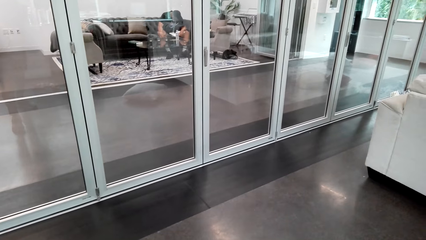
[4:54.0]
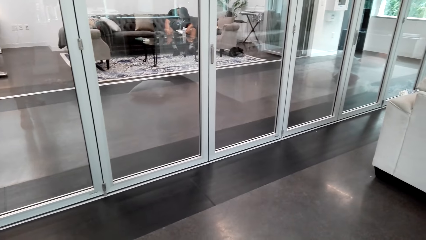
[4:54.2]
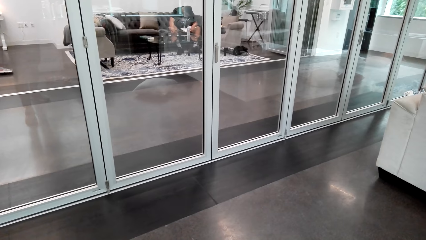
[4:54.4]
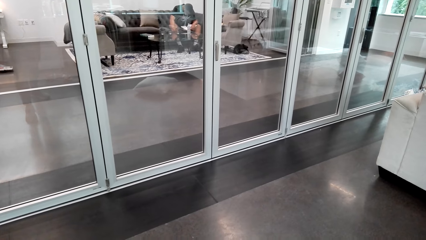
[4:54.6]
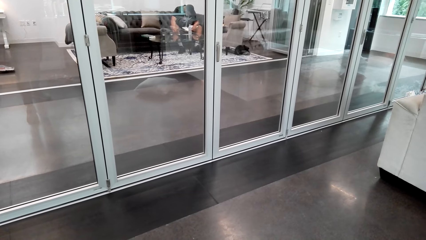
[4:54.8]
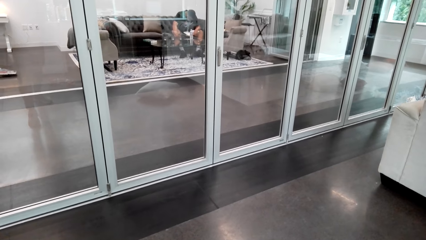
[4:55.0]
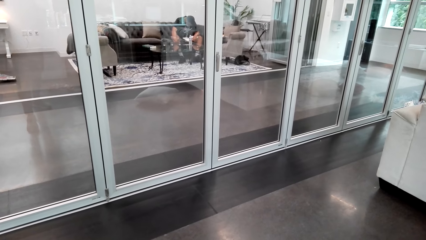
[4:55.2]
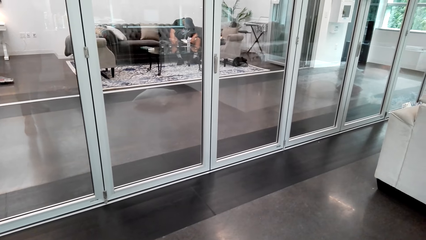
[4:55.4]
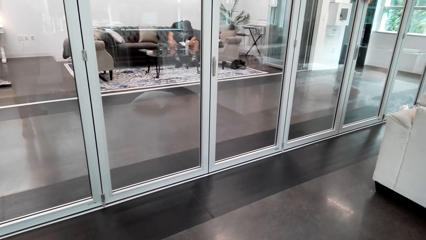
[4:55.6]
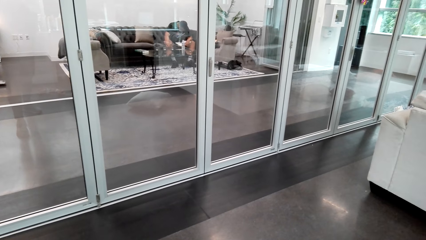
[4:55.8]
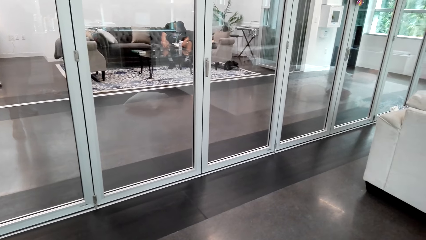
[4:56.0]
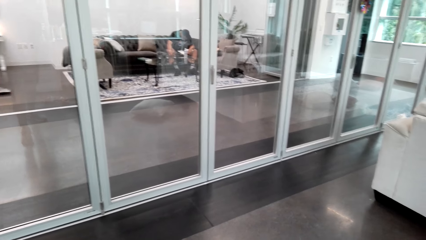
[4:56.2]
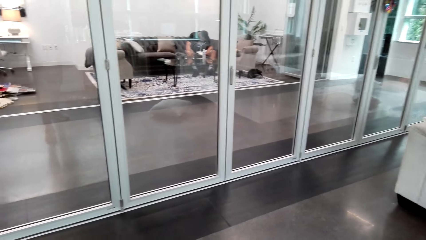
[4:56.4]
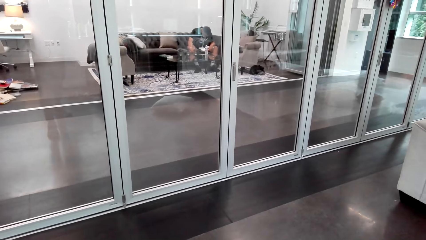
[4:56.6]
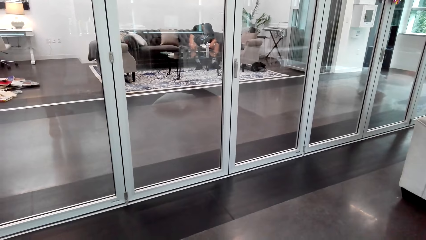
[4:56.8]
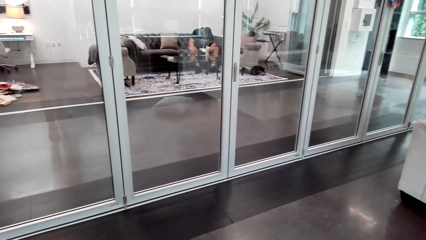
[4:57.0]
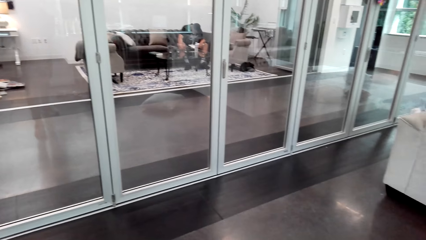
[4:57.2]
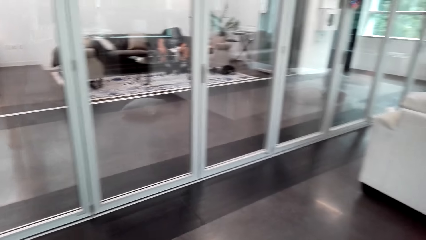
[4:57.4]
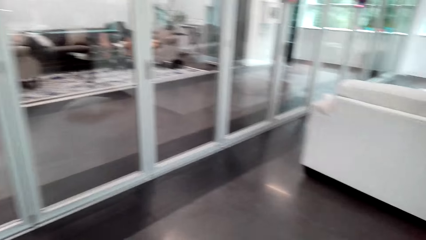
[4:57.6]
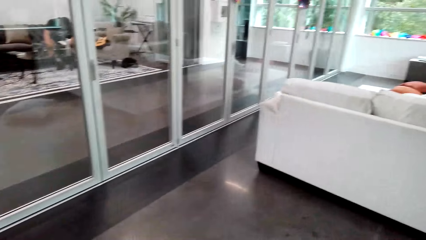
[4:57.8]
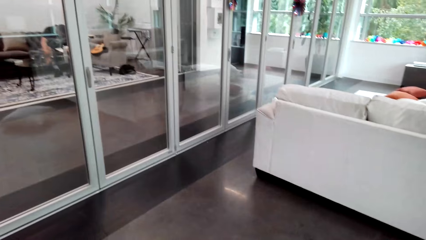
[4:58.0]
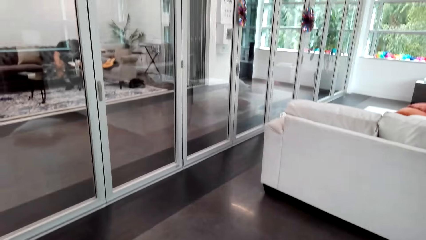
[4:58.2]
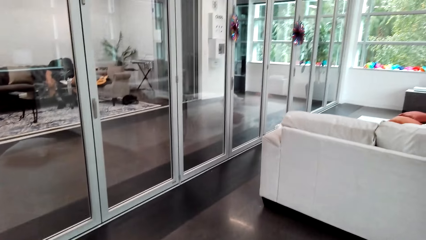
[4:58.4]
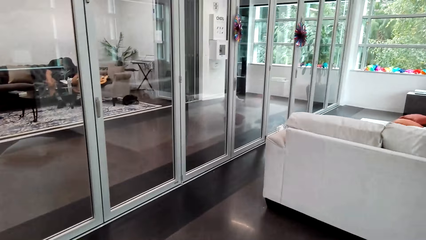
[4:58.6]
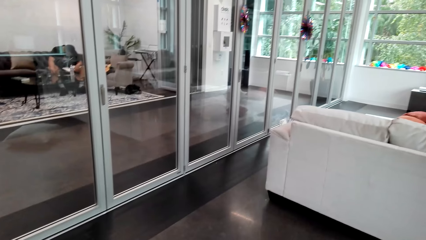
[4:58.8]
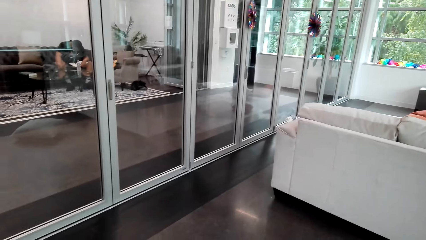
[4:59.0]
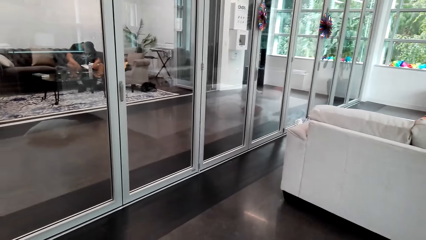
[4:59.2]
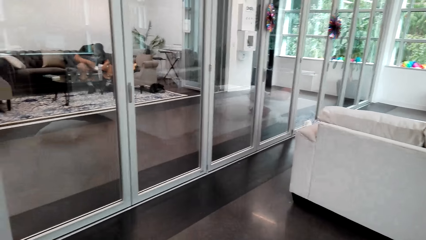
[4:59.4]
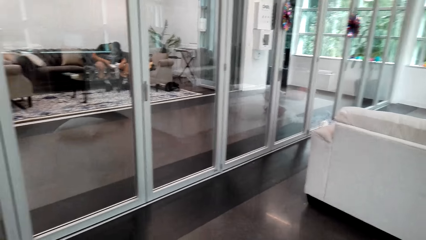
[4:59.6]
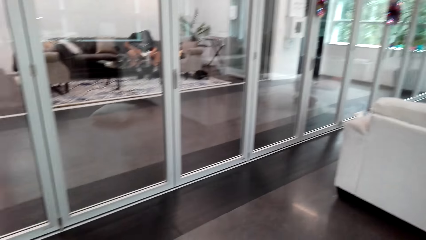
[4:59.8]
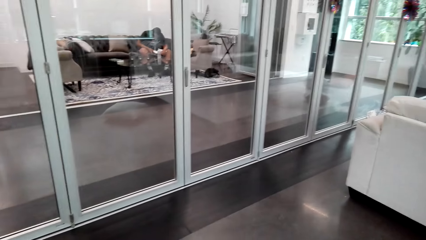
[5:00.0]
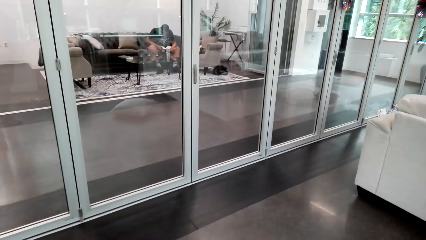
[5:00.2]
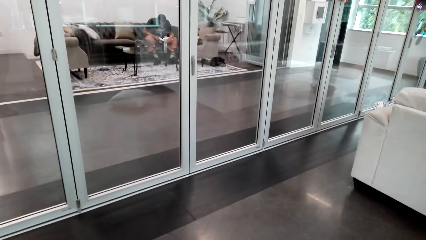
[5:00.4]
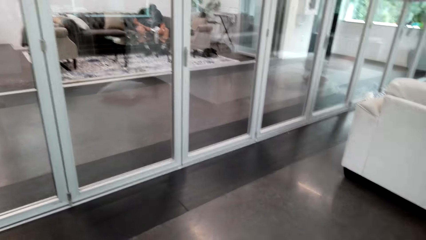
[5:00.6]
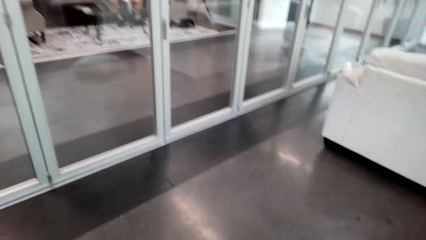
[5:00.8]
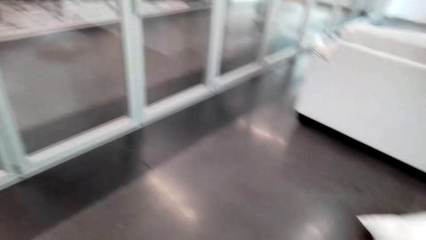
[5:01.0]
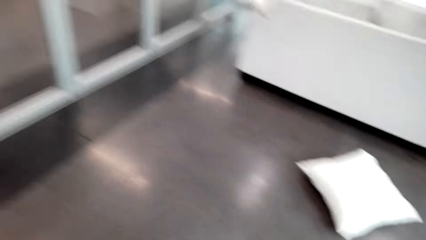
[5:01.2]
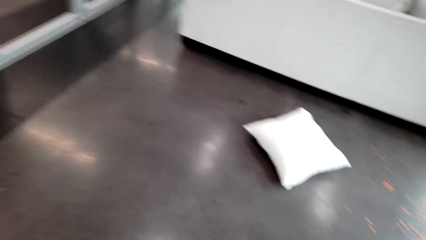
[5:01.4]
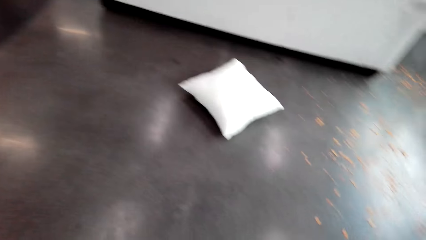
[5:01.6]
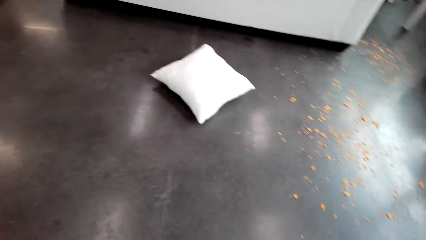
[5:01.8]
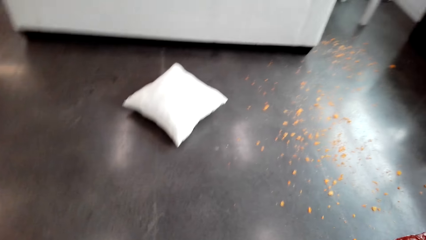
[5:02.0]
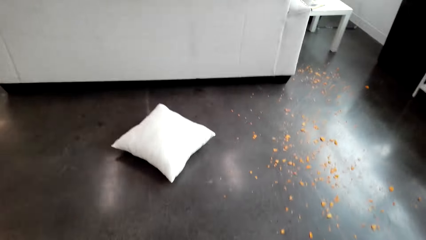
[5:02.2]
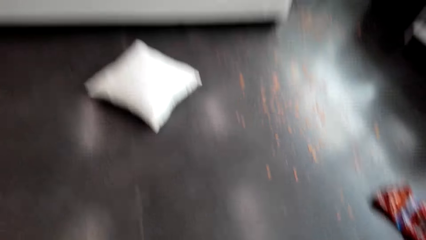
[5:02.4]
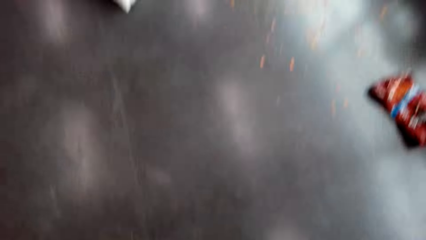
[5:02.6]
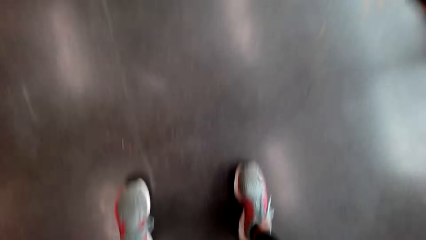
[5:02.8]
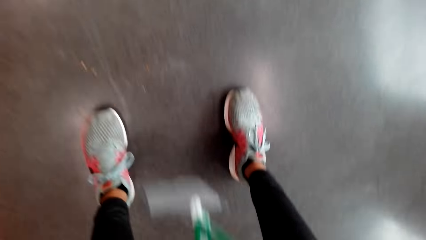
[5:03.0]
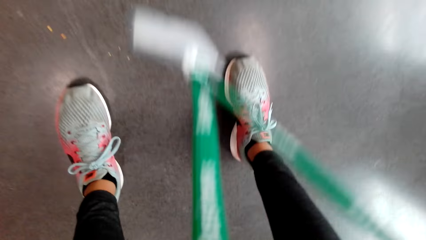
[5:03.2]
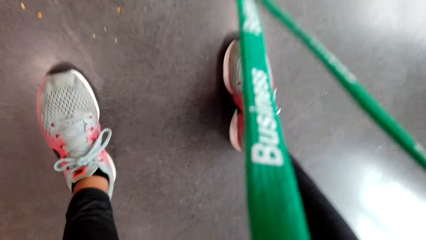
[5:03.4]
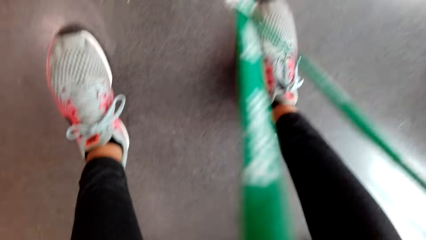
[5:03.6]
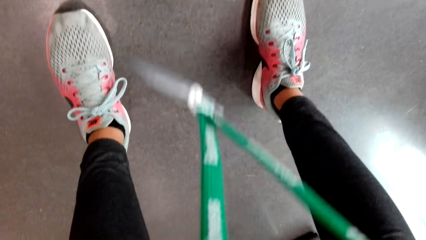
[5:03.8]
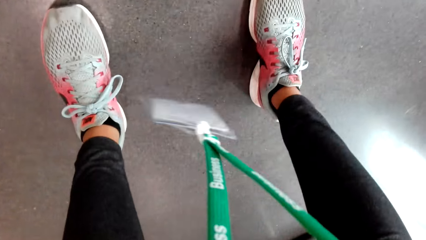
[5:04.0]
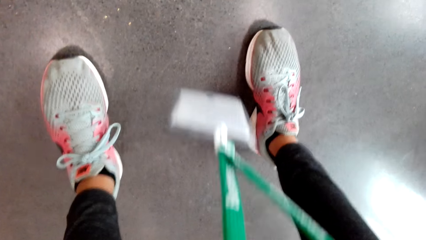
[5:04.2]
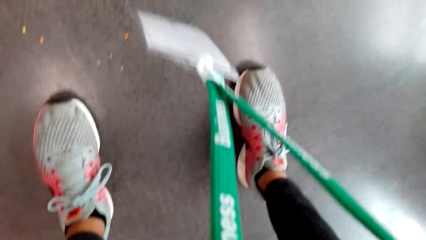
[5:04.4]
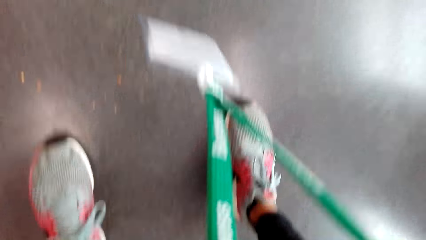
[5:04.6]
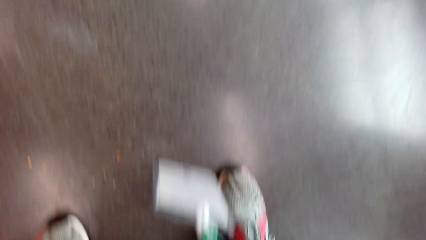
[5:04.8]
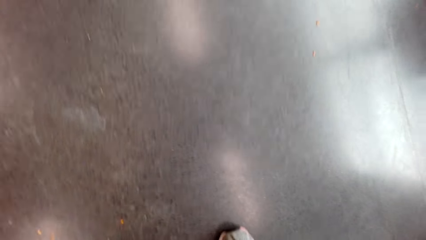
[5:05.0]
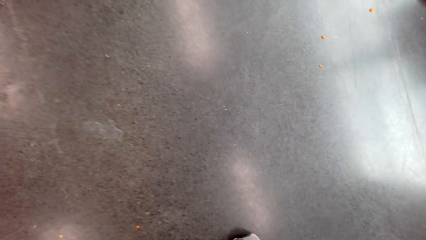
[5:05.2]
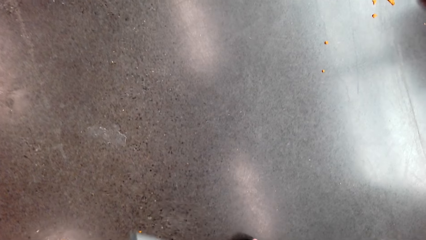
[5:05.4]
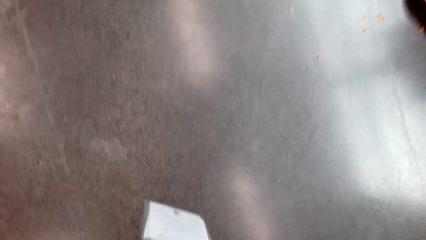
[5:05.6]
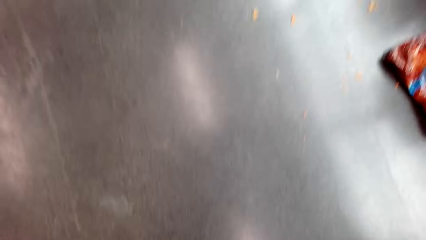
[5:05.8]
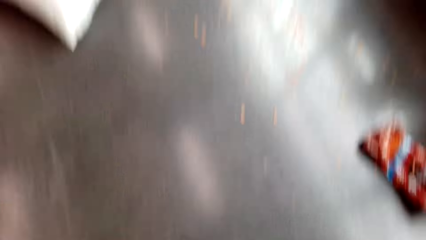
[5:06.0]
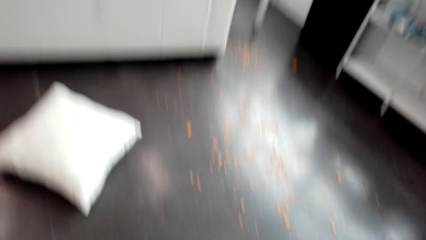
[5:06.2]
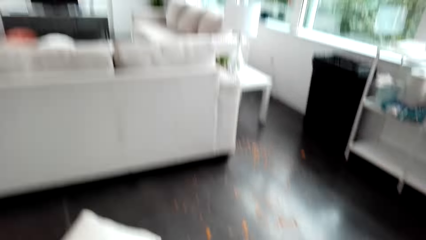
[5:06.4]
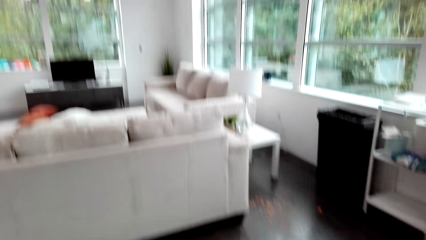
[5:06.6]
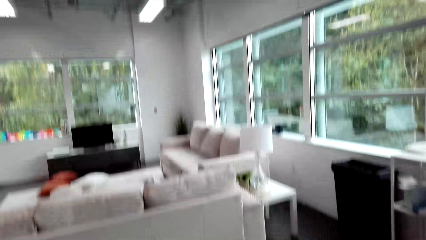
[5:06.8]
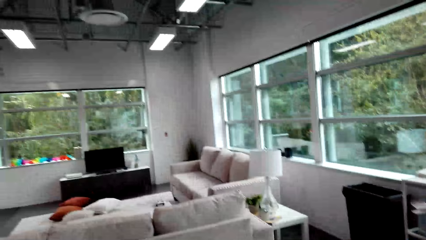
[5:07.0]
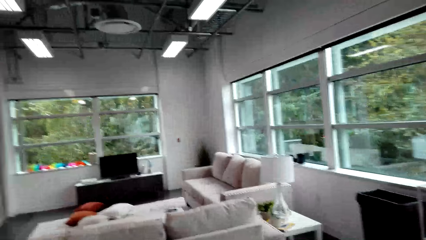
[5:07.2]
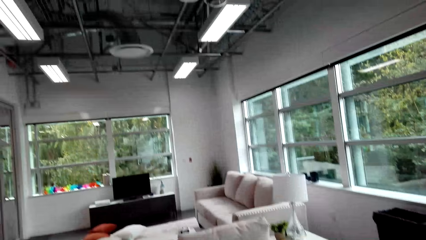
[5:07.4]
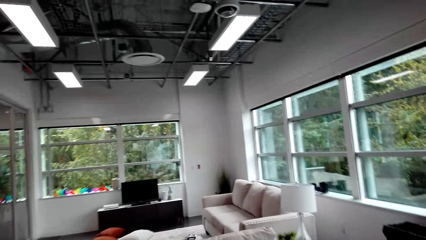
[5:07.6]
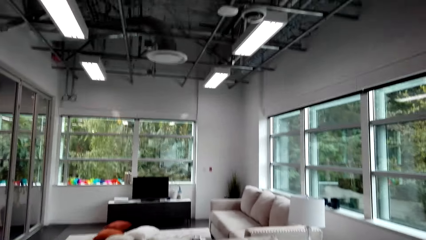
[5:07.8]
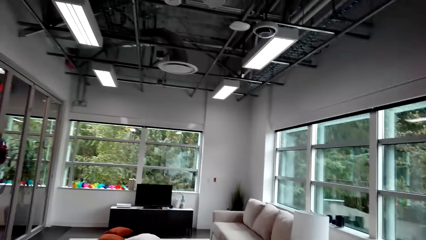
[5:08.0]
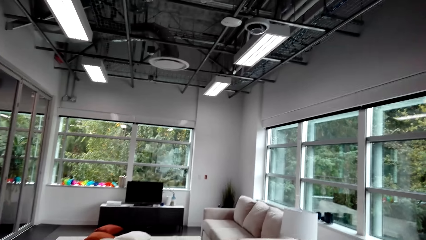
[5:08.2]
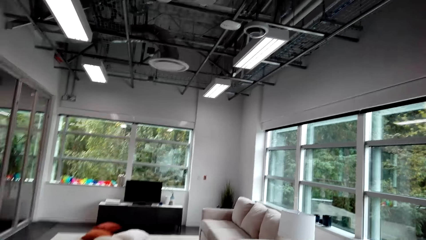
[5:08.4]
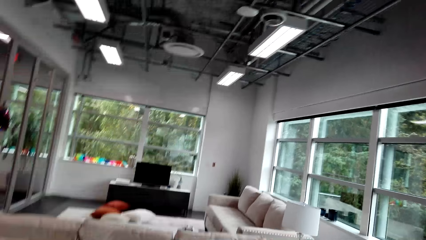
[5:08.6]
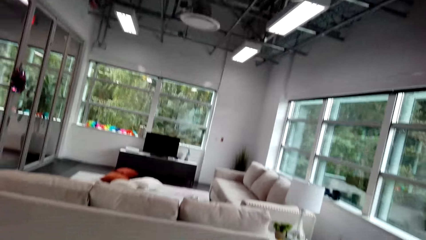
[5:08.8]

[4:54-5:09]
The camera wearer sweeps the floor.
